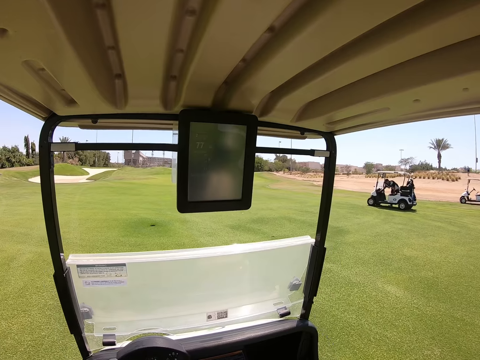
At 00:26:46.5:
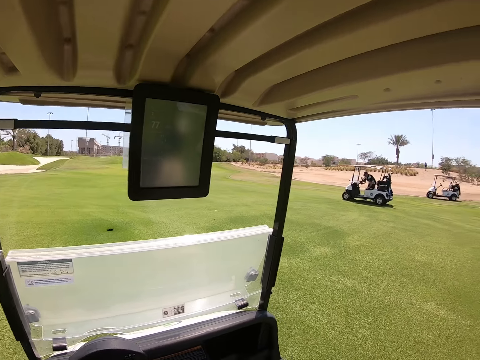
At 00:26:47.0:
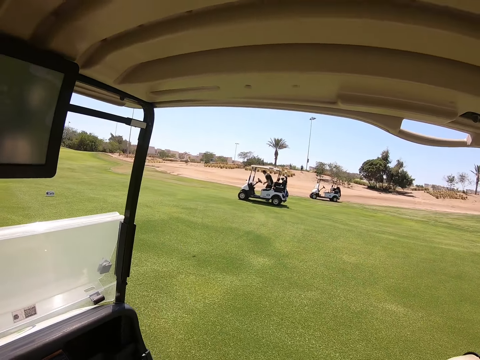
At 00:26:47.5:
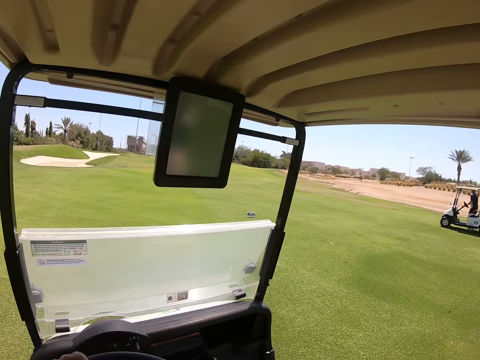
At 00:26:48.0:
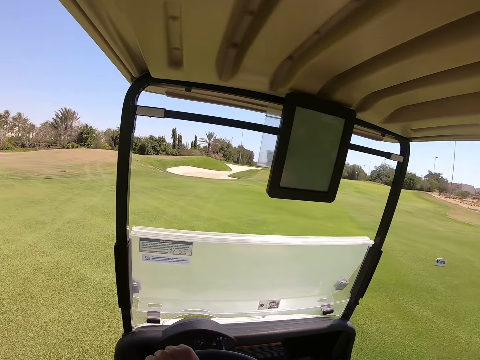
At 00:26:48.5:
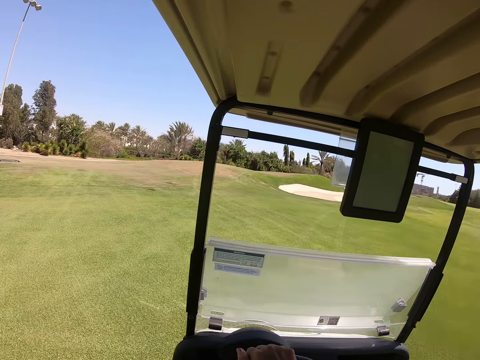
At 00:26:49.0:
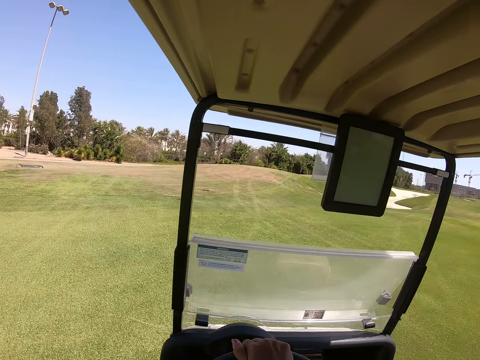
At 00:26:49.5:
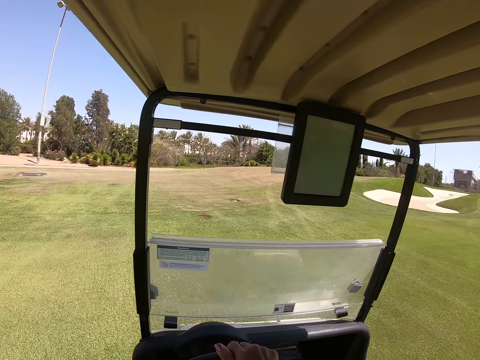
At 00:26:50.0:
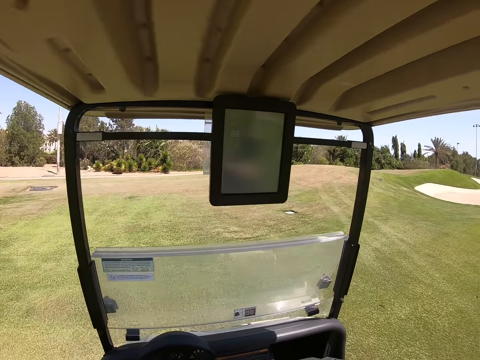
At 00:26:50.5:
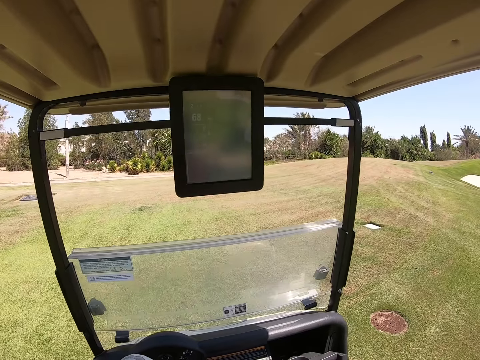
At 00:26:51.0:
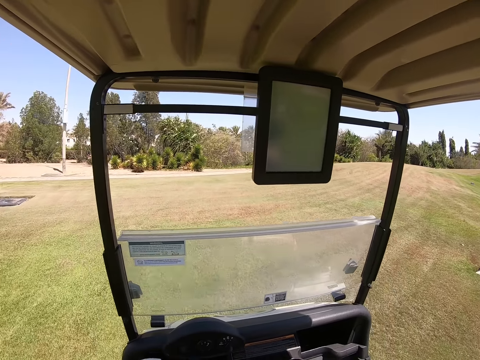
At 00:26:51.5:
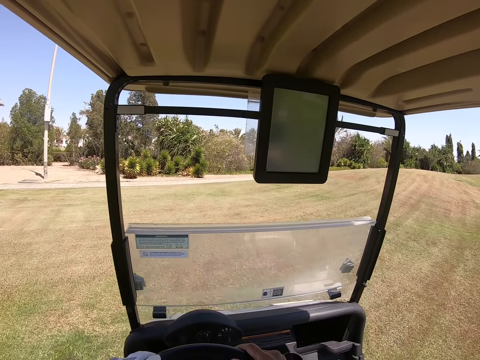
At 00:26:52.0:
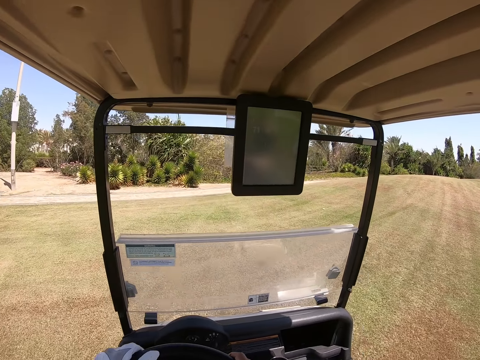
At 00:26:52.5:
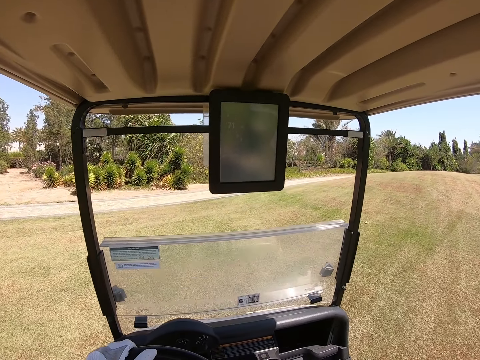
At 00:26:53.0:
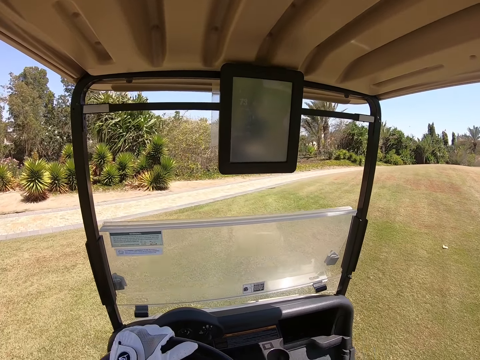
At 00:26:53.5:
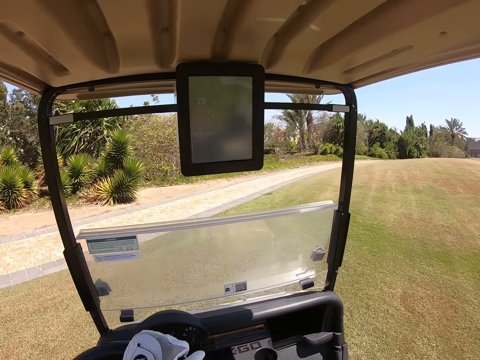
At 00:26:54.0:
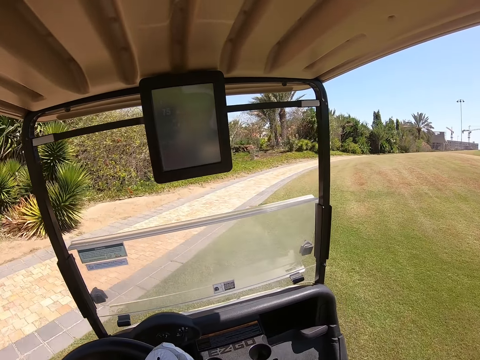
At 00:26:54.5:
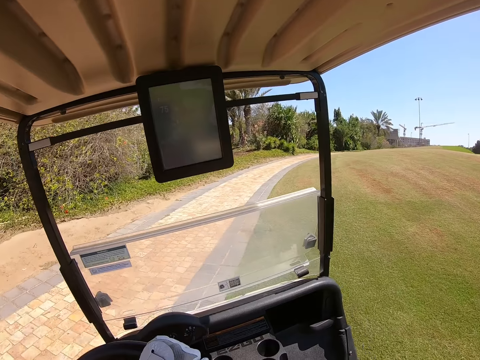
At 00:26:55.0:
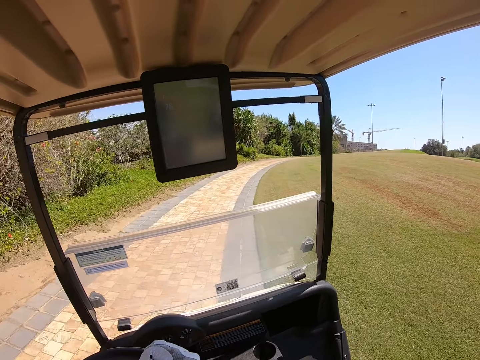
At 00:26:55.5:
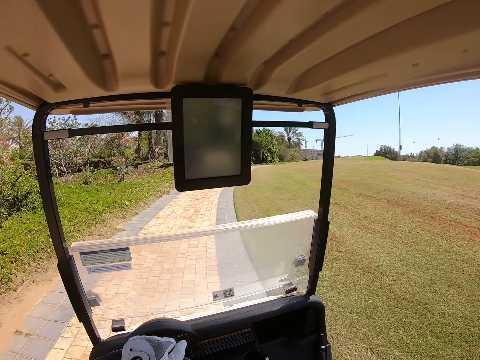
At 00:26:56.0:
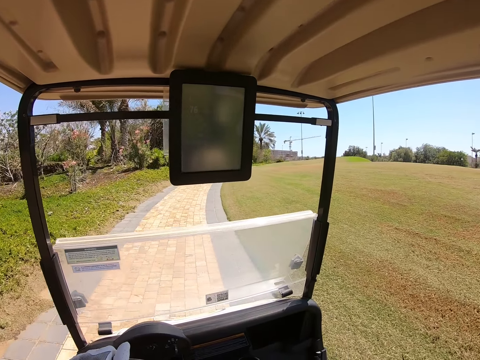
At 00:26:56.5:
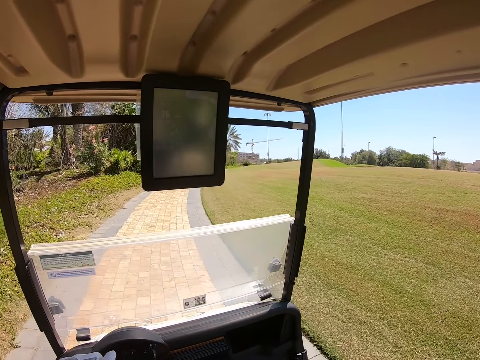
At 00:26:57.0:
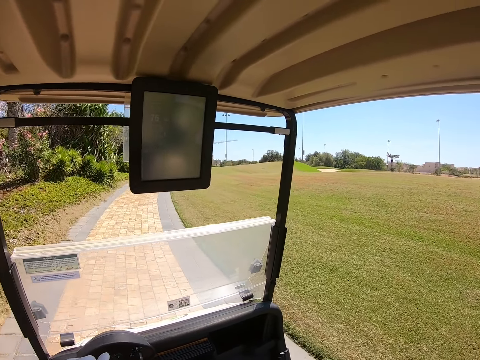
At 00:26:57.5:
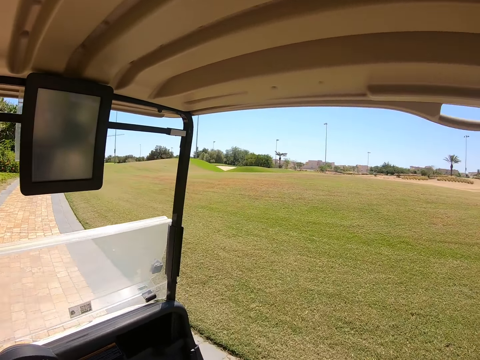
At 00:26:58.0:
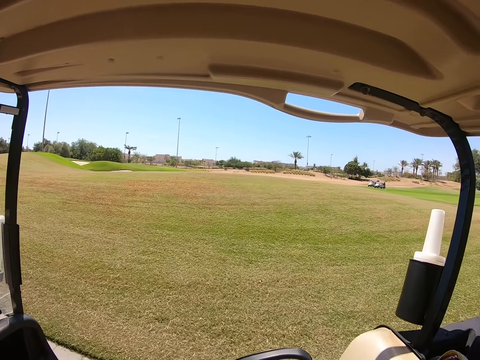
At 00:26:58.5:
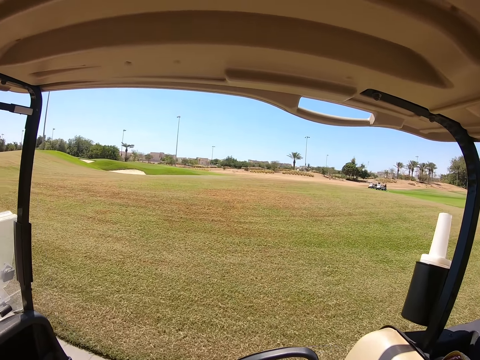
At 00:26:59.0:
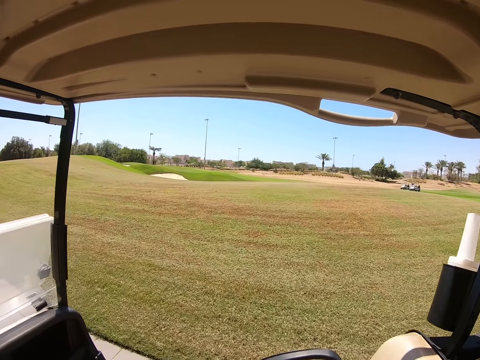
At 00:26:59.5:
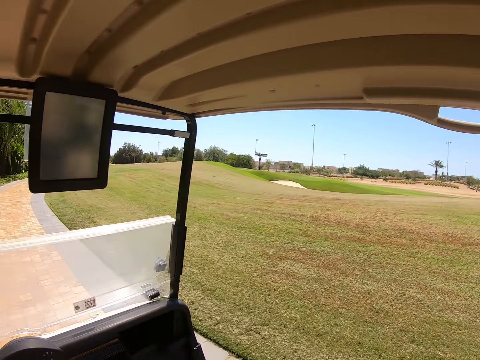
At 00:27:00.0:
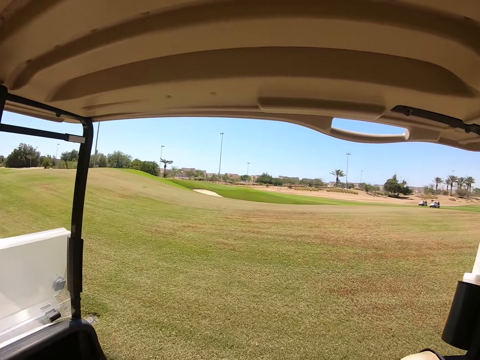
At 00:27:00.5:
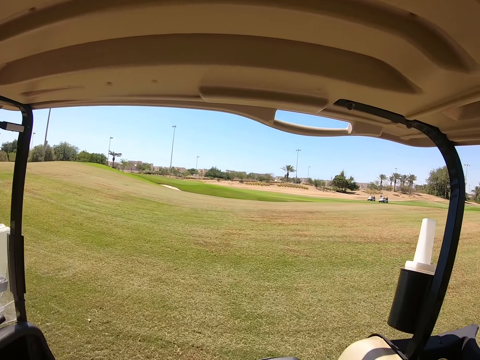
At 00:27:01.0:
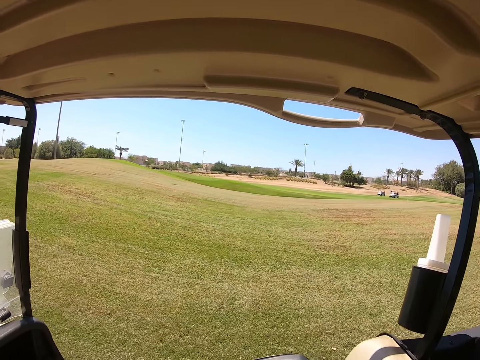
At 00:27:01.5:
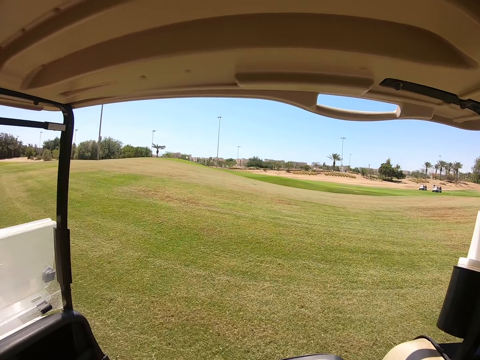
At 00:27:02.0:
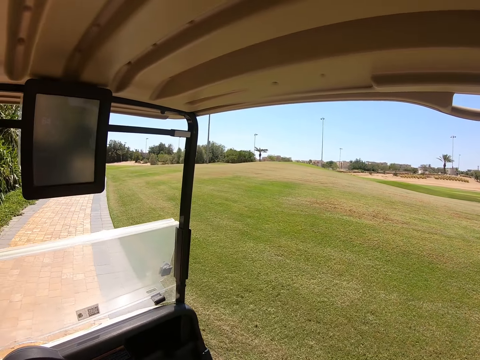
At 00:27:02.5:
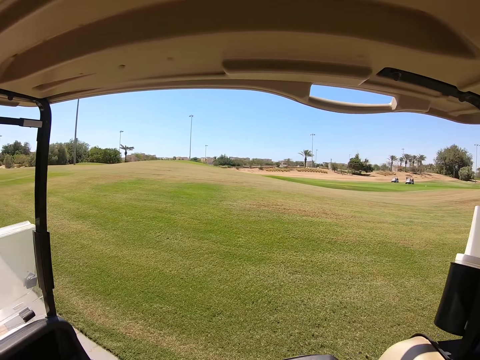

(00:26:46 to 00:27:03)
The camera wearer drives the golf cart on the pavement. They look around.

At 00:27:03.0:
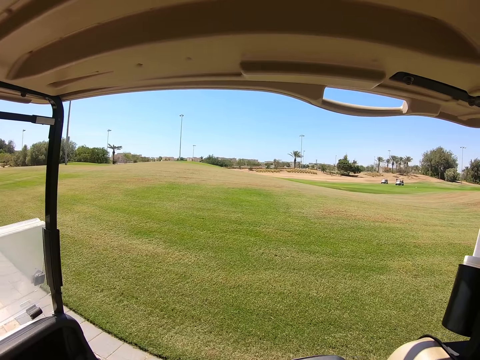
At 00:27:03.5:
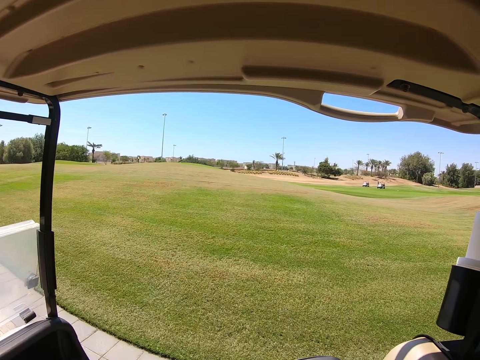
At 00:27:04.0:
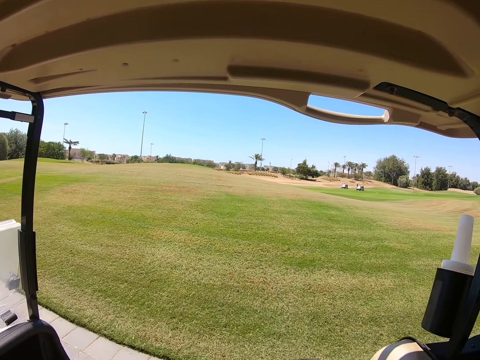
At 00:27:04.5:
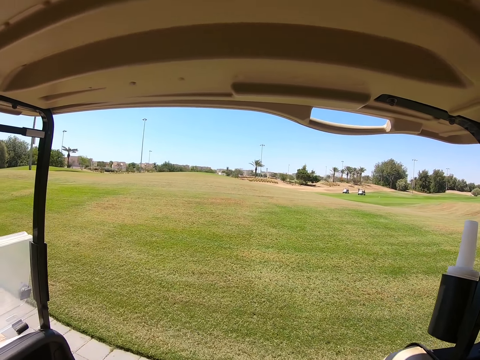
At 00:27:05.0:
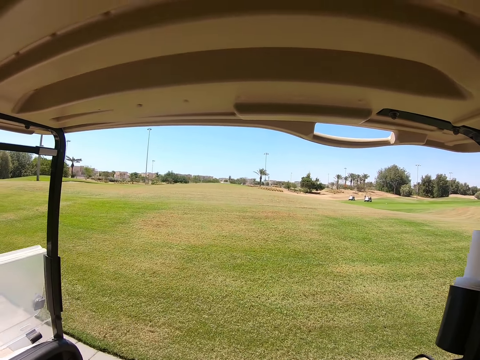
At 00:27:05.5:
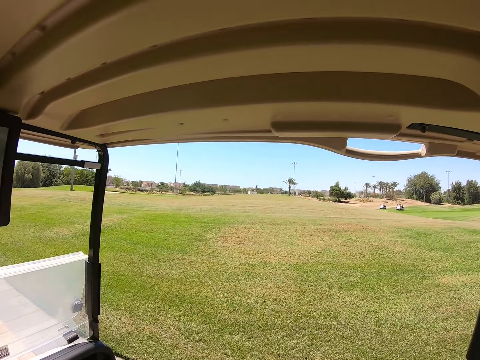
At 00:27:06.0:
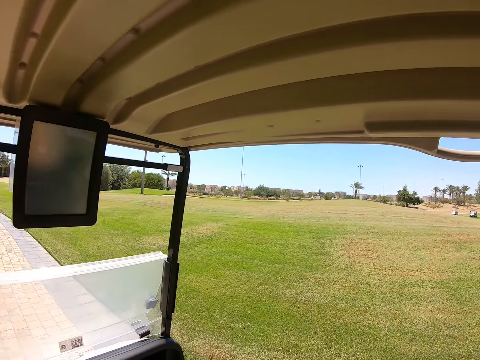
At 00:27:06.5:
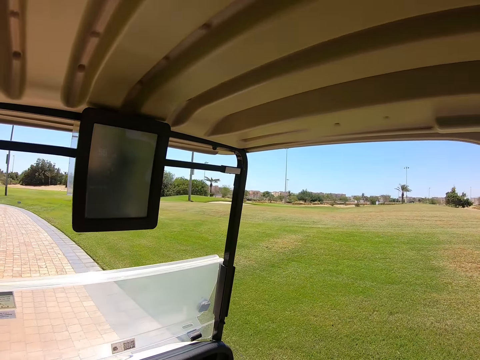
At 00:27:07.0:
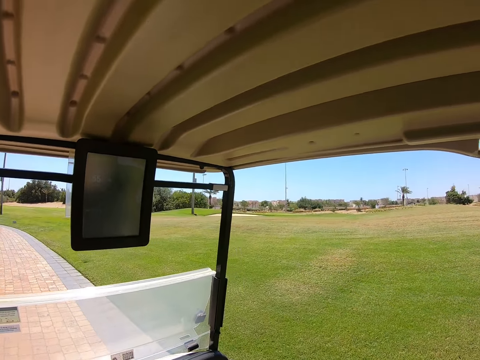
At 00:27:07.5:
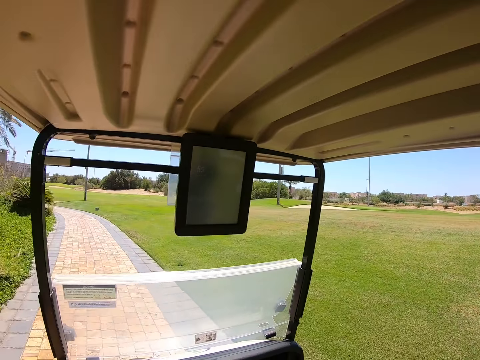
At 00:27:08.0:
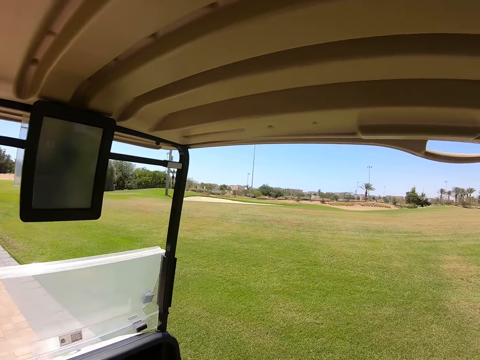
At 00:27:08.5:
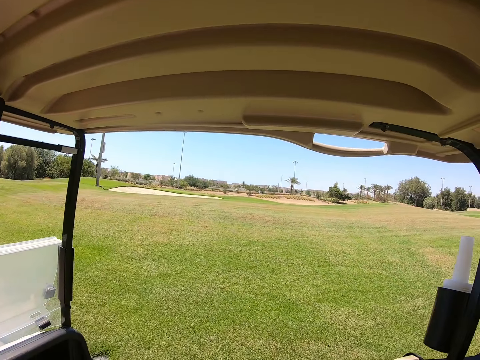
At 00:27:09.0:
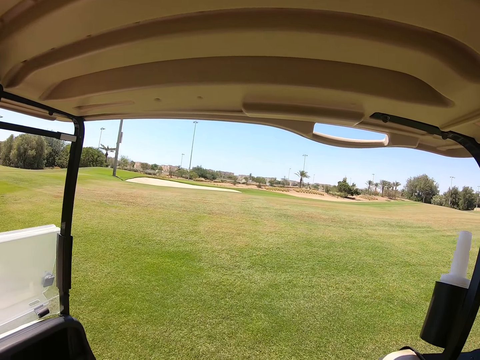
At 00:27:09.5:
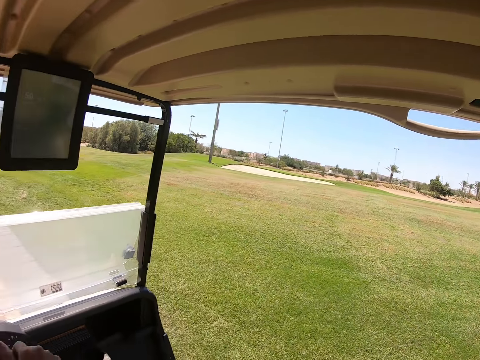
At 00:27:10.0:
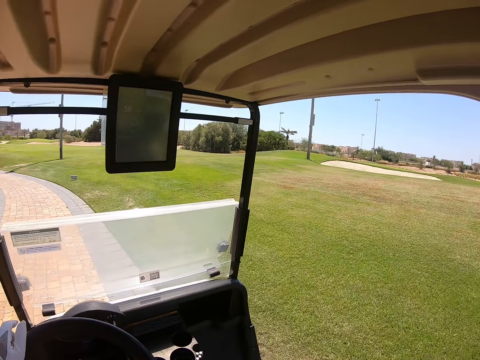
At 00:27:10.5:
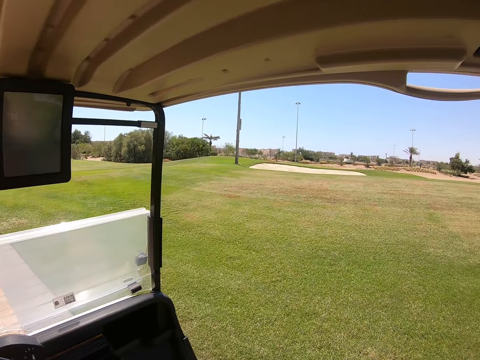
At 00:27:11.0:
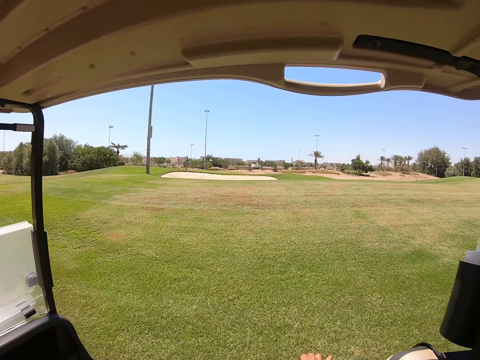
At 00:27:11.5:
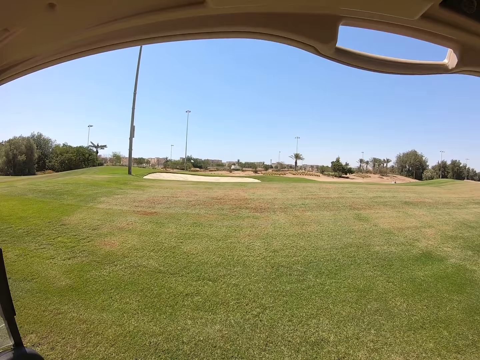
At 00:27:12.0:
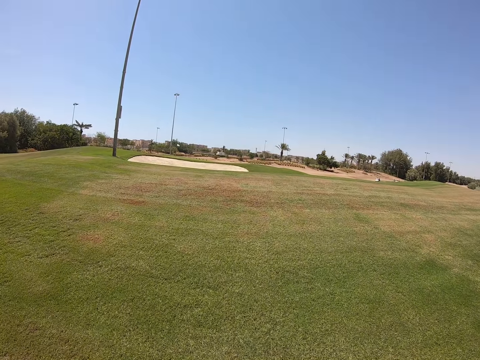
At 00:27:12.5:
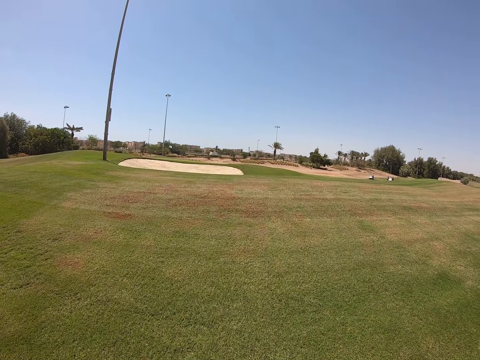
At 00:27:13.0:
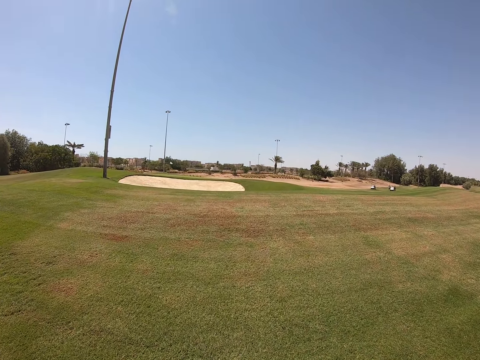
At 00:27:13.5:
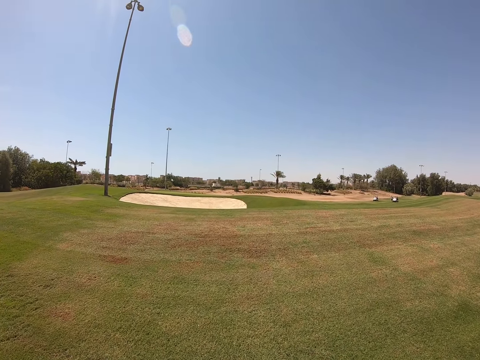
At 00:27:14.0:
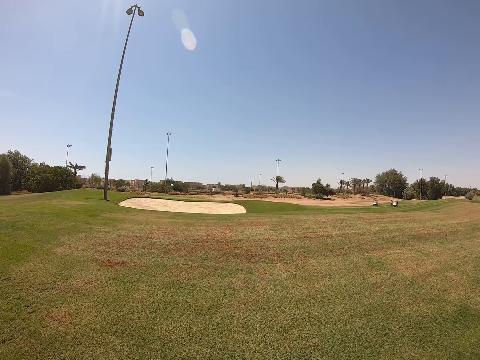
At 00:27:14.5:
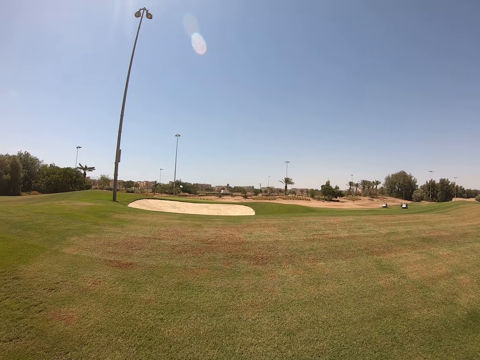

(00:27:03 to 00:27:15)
The camera wearer drives the golf cart on the pavement. They alight.
